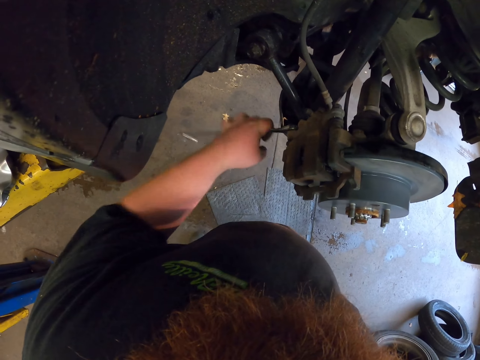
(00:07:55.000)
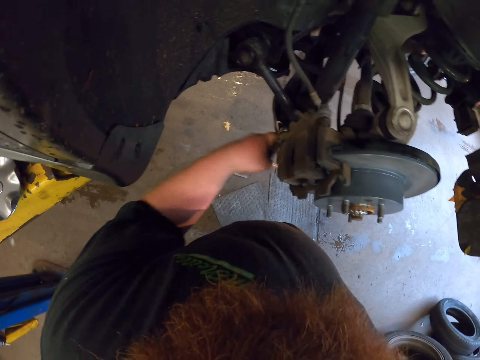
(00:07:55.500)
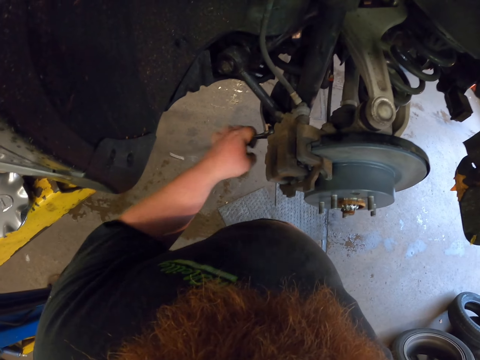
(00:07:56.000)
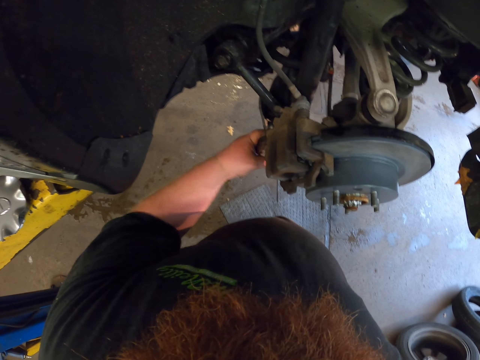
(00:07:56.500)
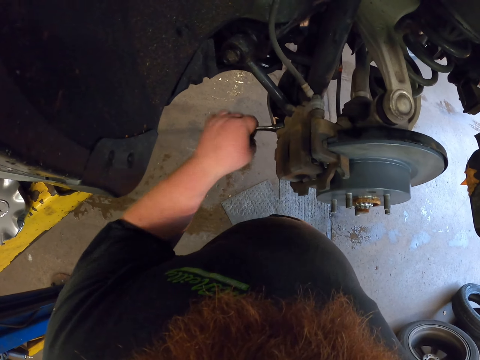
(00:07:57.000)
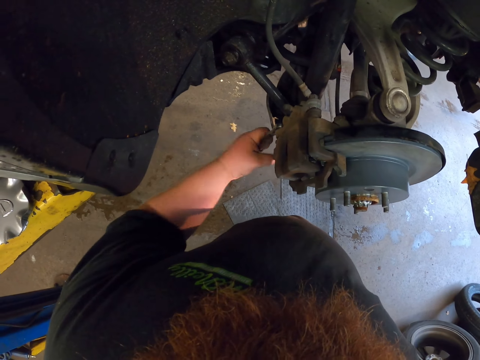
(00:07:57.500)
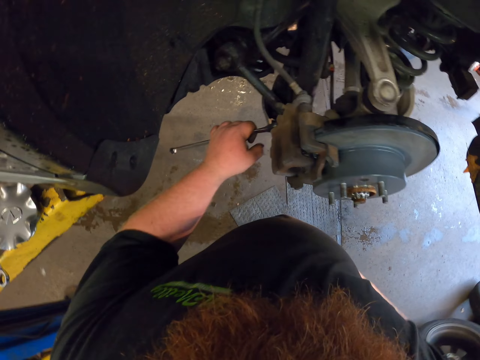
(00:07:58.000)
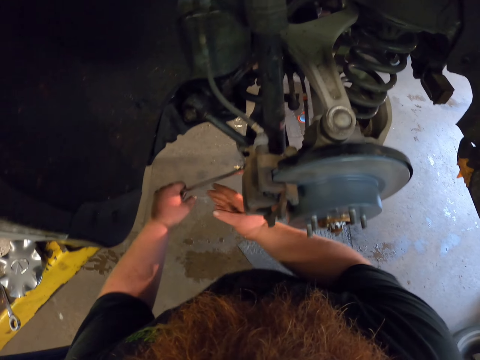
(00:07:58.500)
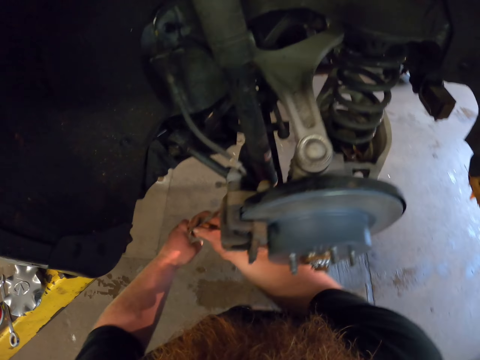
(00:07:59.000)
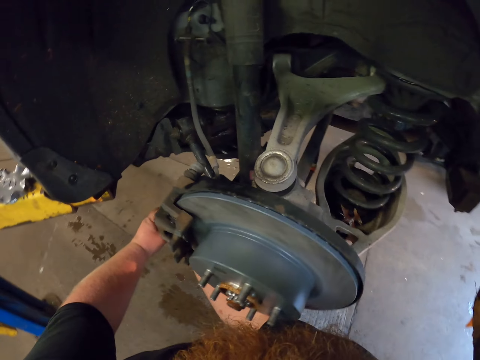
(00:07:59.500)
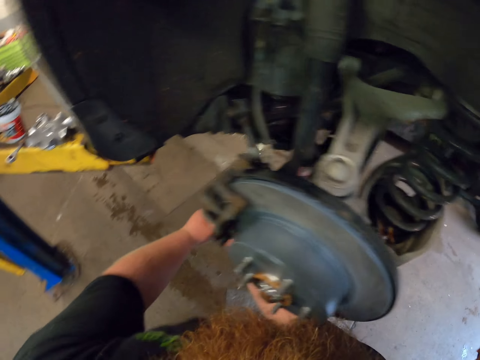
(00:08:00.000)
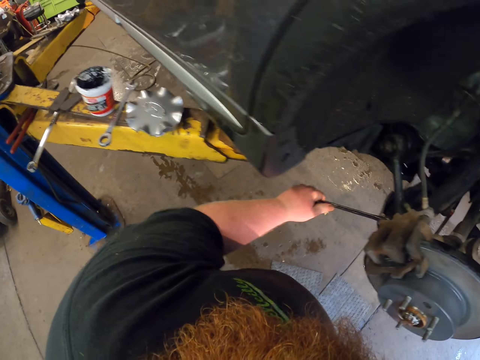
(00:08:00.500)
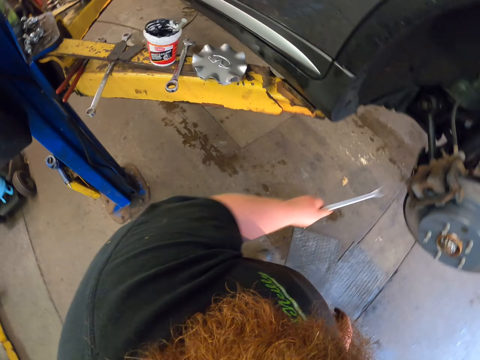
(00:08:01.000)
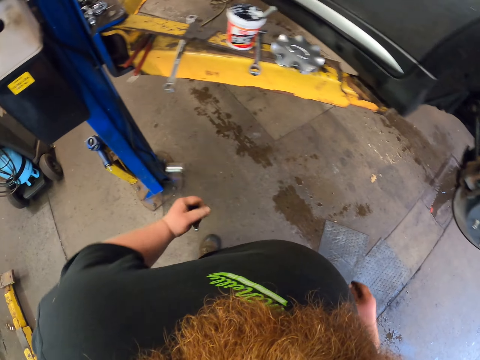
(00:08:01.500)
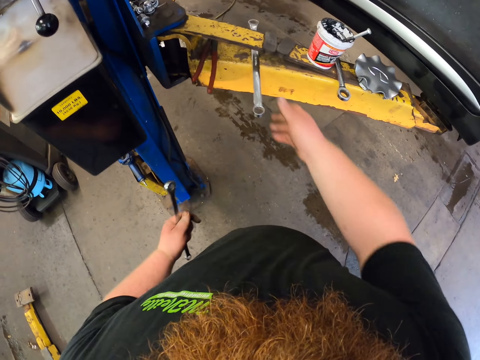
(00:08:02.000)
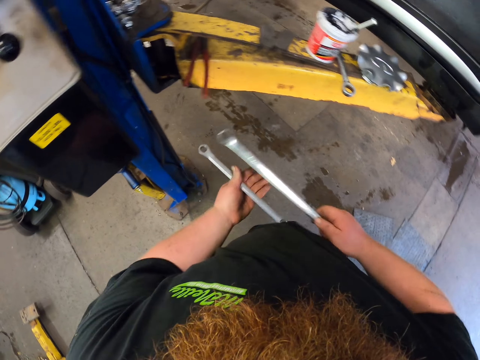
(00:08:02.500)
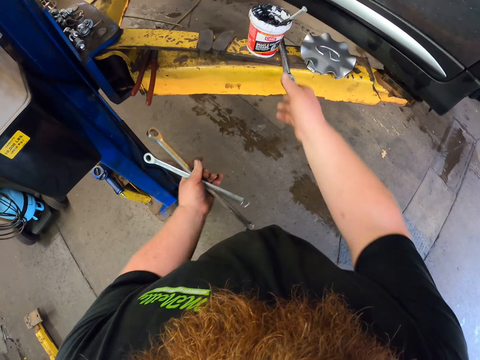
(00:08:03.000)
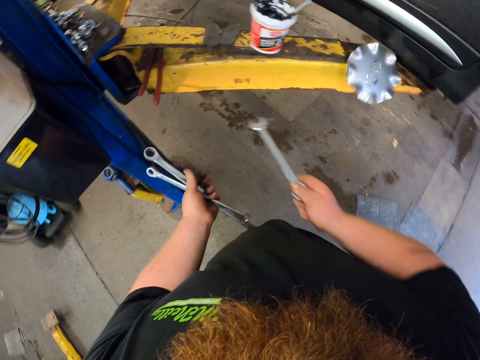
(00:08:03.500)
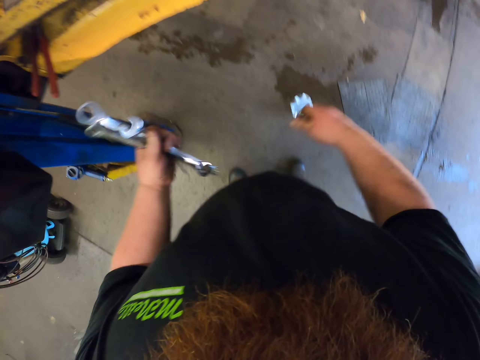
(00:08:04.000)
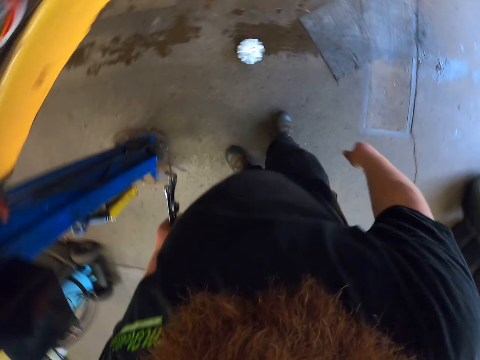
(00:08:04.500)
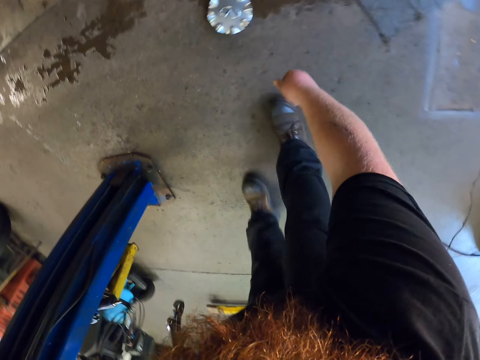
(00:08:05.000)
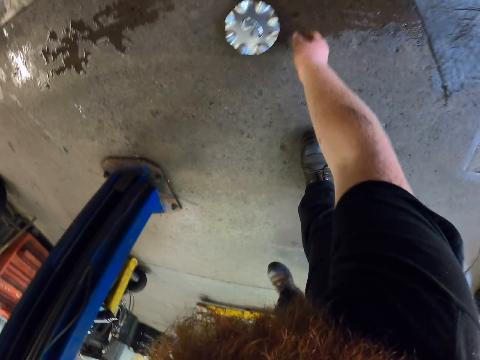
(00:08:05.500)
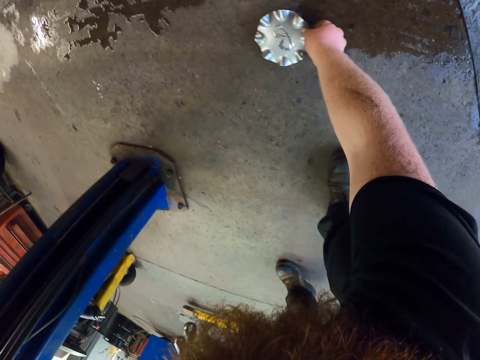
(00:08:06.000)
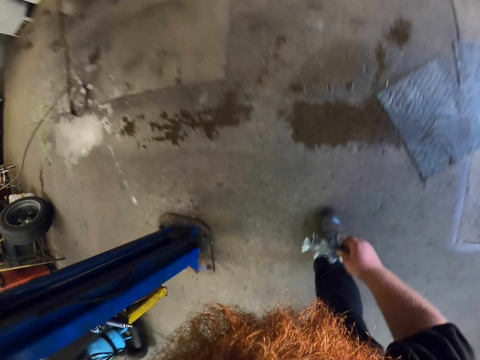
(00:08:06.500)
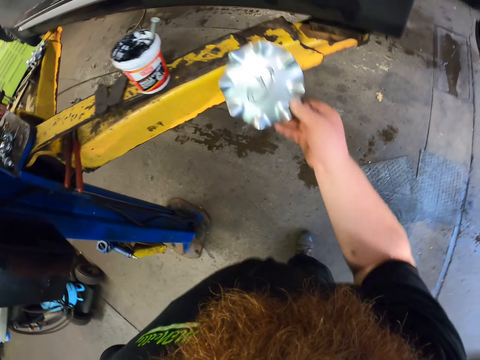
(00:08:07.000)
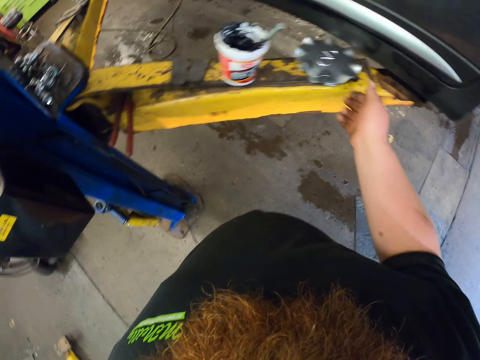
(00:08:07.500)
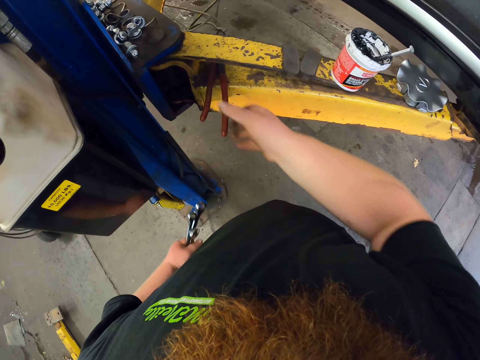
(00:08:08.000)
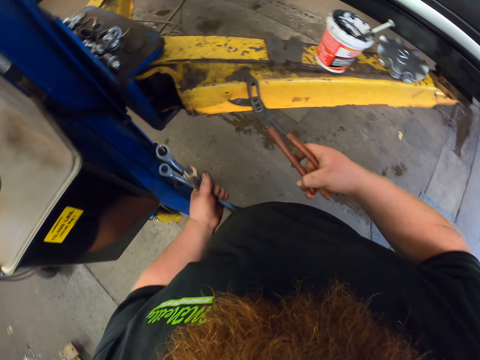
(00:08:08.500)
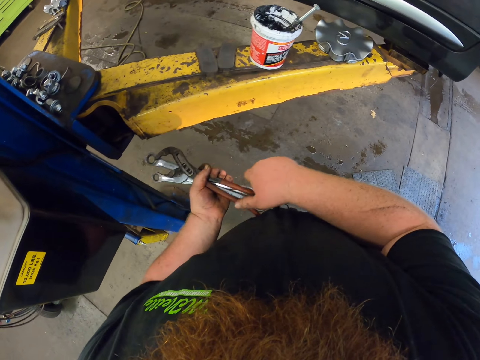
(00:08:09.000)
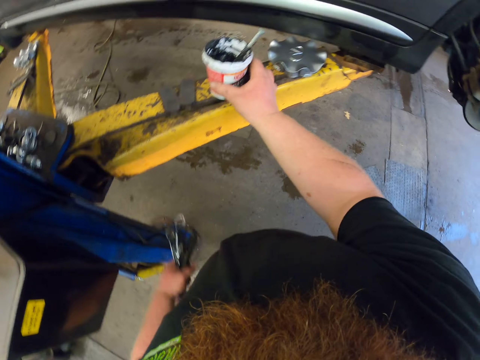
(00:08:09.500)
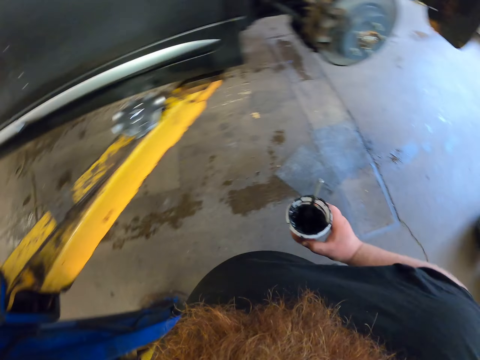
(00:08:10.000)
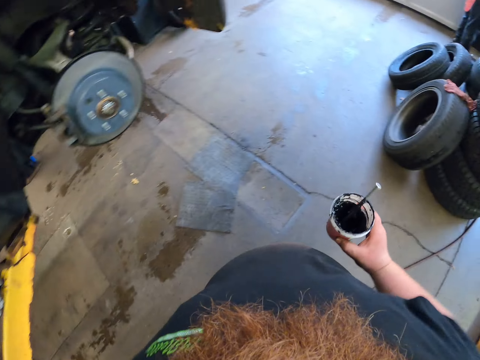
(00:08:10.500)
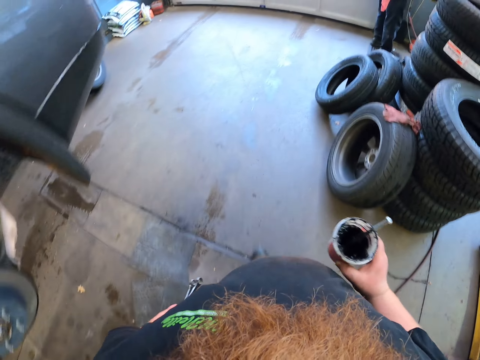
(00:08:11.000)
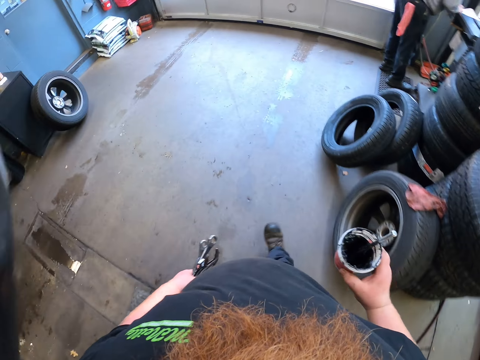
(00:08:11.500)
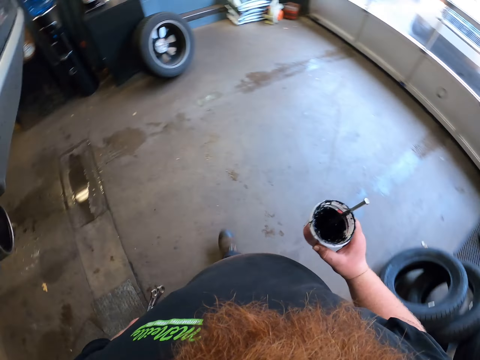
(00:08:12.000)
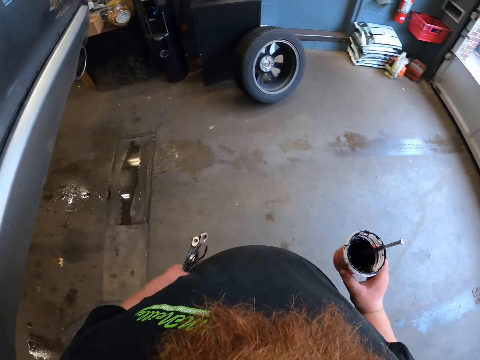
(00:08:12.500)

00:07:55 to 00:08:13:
The camera wearer tightens the caliper bolts. They pick up the ring spanner on the steel and hold the ring spanner in the hand. They pick up the ring spanner on the steel and hold the ring spanner in the hand again. They pick up the metal center cap on the floor. They put the metal on the steel. They pick up the pliers or wrench on the steel. They hold the pliers in the hand. They pick up the grease tin on the steel. They walk and look around.

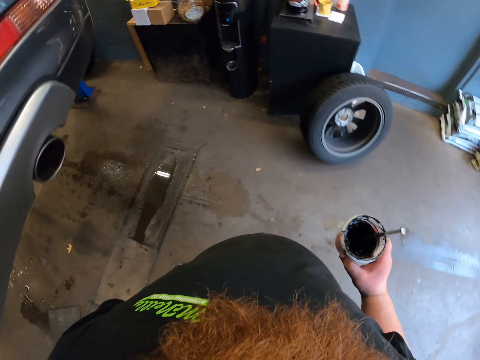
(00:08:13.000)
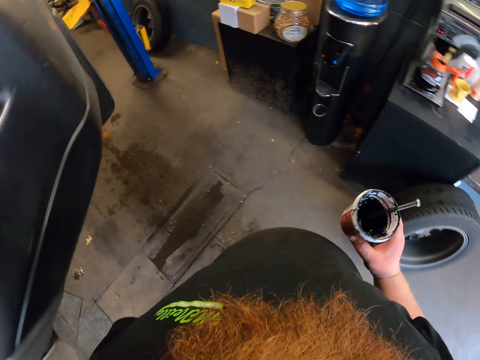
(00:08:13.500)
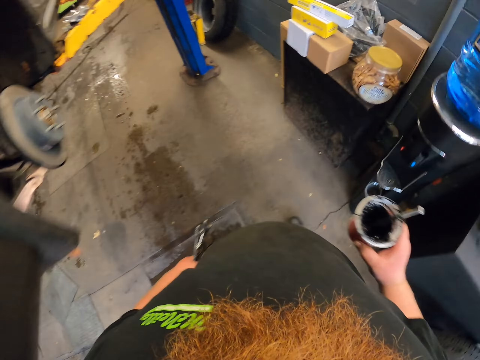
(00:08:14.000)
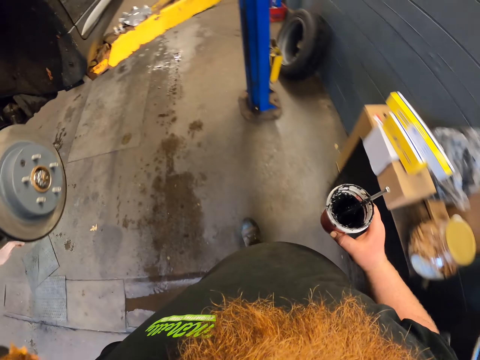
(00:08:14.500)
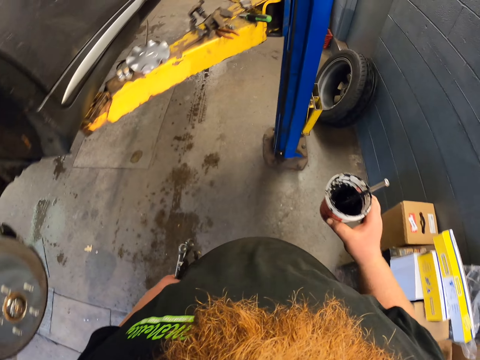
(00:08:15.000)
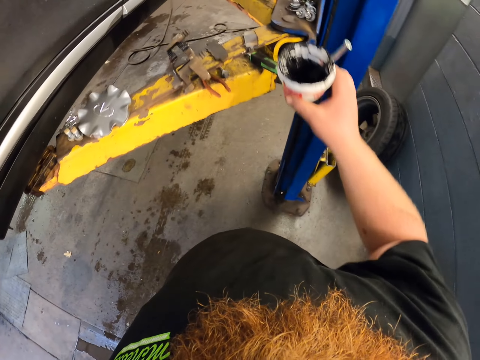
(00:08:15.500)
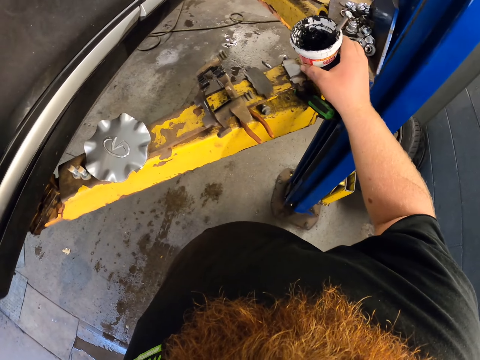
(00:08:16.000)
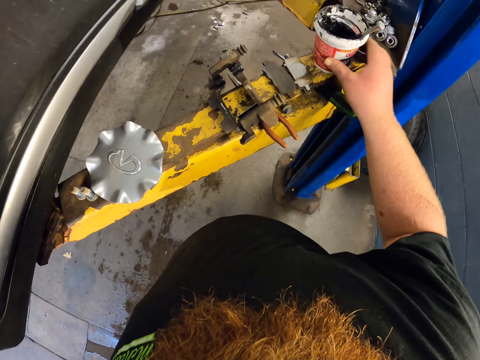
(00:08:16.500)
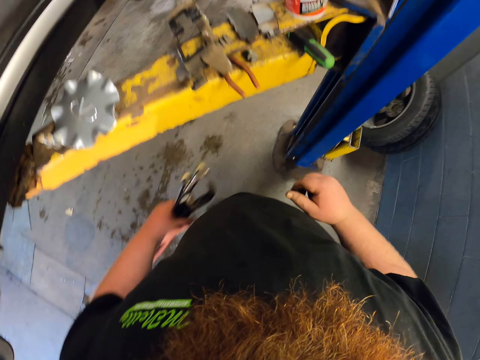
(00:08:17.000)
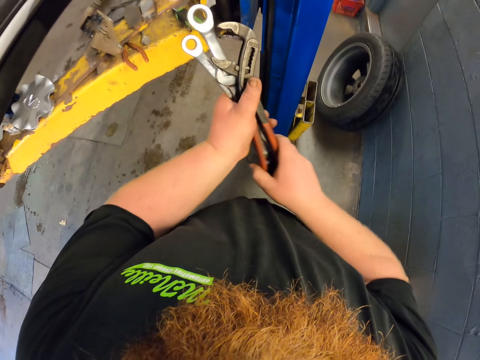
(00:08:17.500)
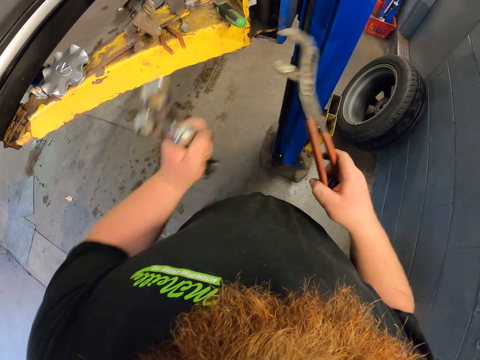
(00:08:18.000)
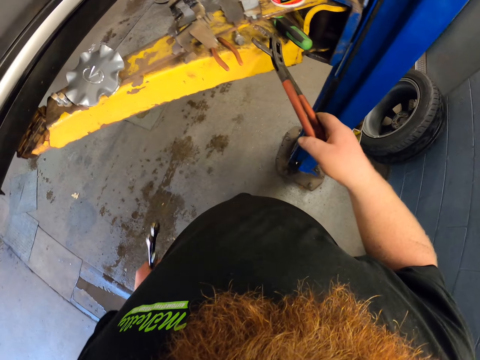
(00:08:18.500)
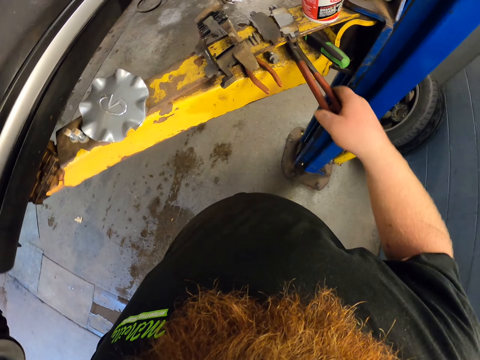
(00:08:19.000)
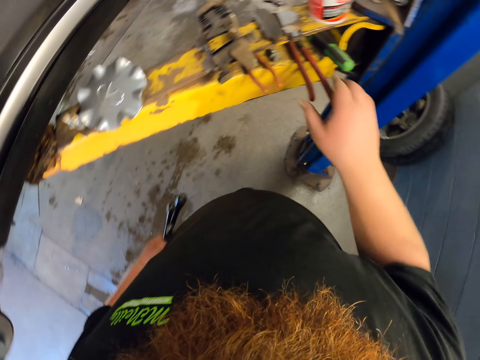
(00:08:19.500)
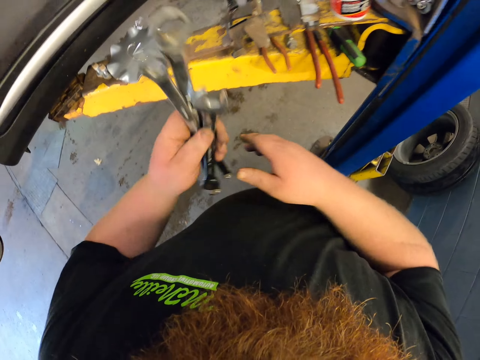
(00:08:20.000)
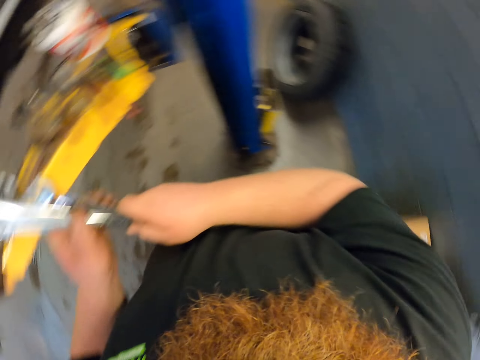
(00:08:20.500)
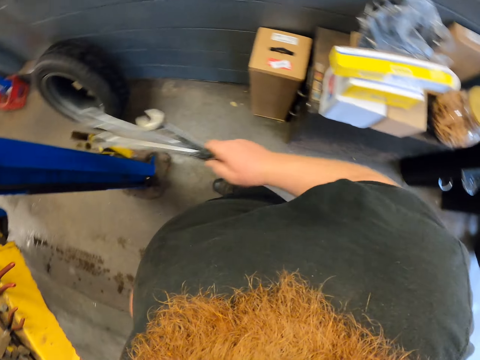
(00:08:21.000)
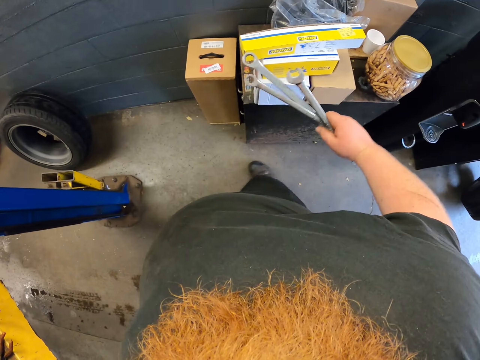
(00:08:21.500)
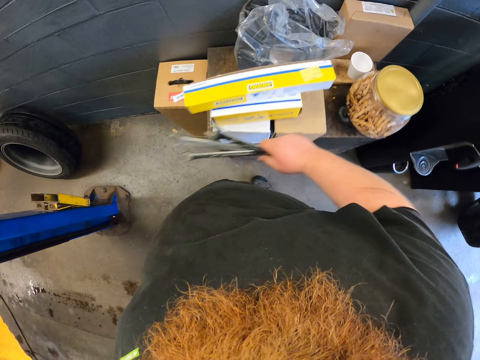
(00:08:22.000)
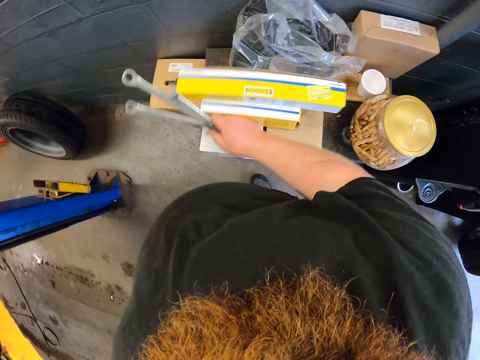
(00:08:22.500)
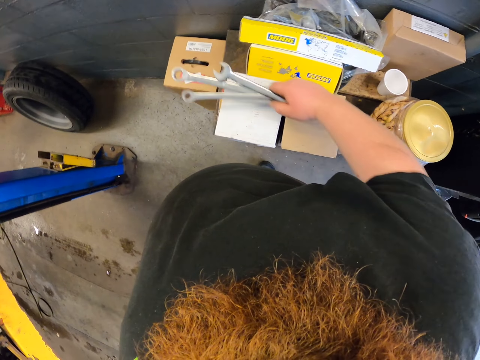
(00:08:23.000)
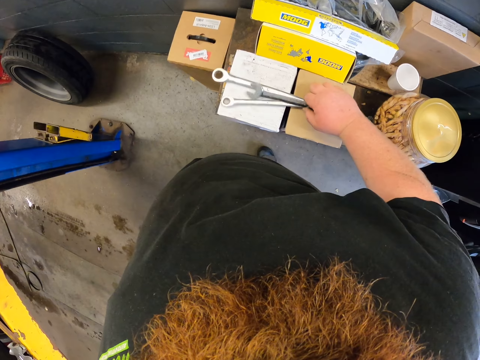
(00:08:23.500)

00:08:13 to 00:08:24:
The camera wearer walks around. They put the grease tin on the steel. They put the pliers on the steel. They look around. They push the box.
